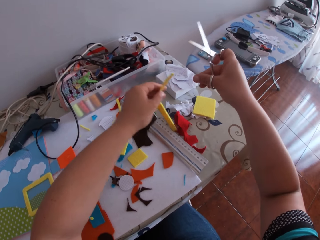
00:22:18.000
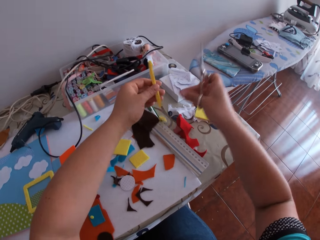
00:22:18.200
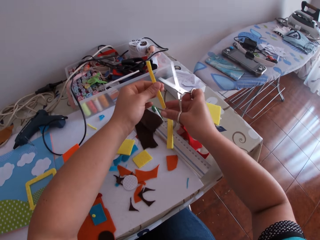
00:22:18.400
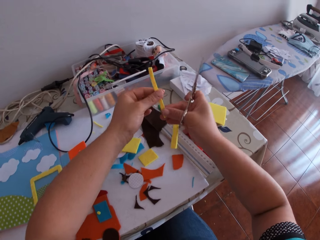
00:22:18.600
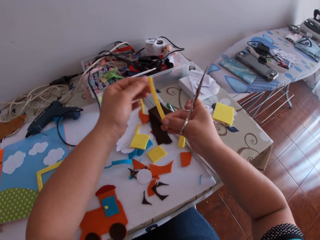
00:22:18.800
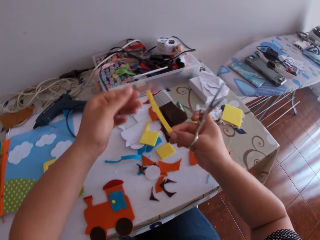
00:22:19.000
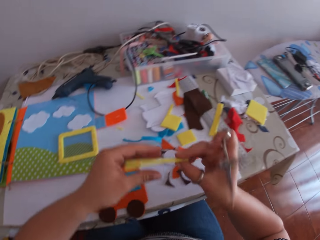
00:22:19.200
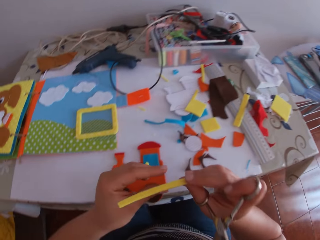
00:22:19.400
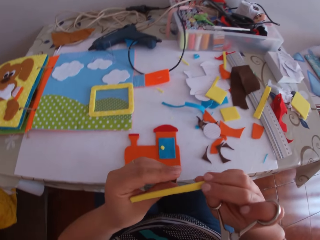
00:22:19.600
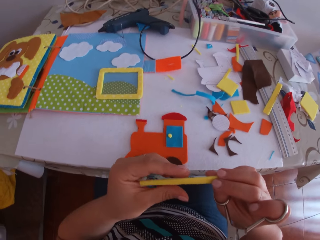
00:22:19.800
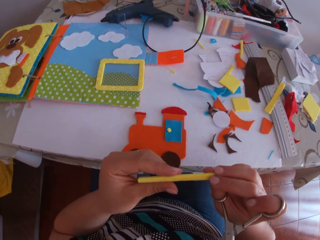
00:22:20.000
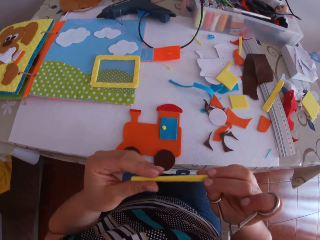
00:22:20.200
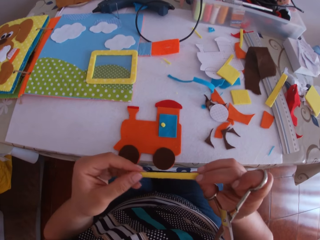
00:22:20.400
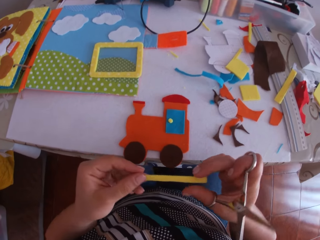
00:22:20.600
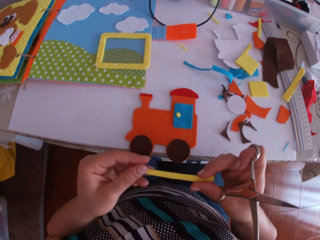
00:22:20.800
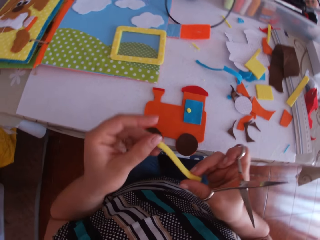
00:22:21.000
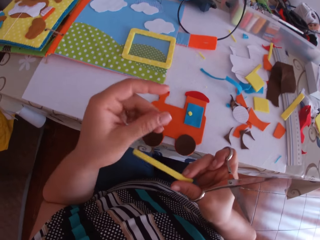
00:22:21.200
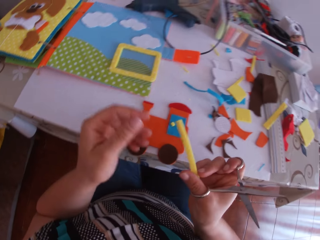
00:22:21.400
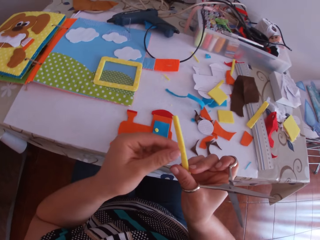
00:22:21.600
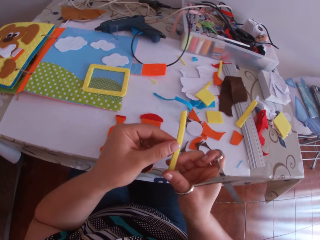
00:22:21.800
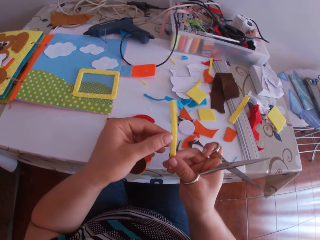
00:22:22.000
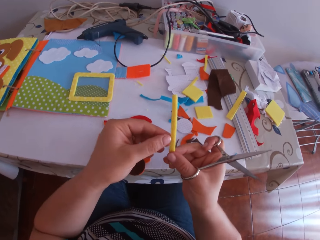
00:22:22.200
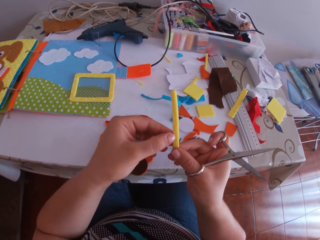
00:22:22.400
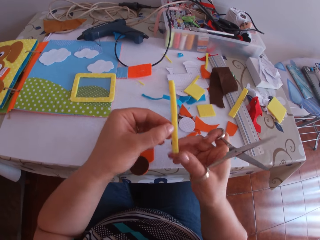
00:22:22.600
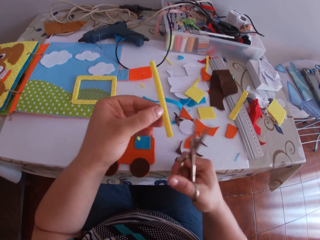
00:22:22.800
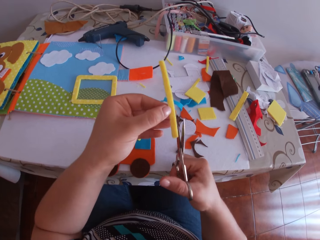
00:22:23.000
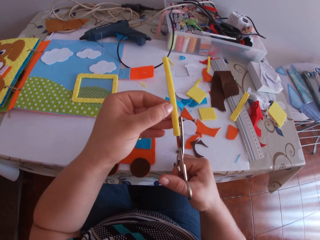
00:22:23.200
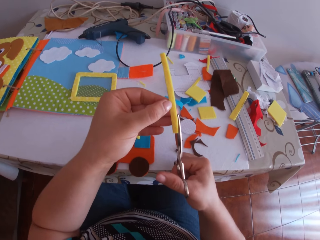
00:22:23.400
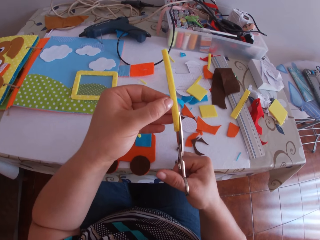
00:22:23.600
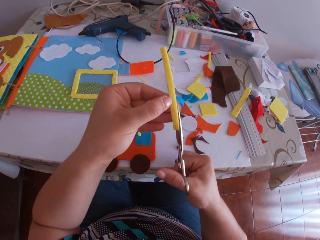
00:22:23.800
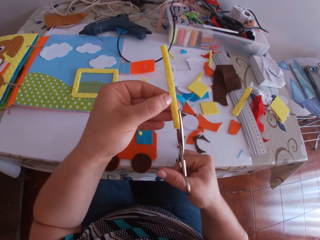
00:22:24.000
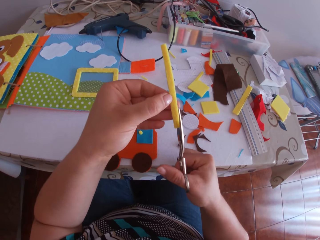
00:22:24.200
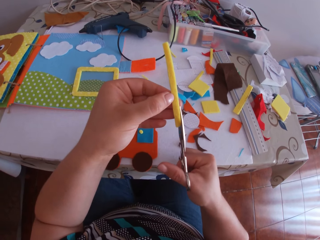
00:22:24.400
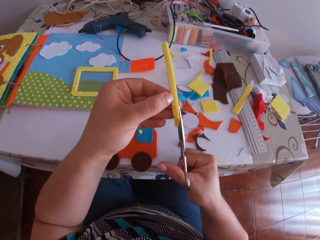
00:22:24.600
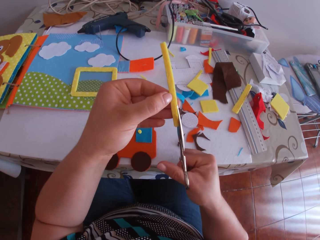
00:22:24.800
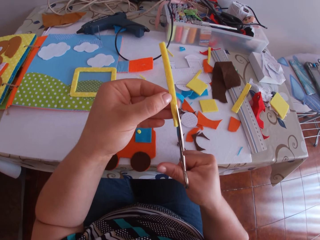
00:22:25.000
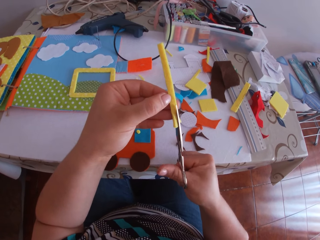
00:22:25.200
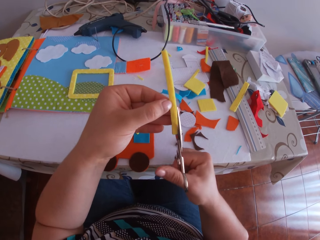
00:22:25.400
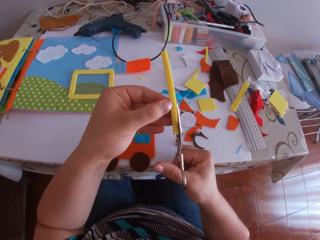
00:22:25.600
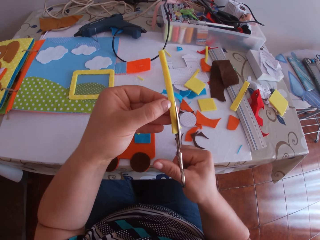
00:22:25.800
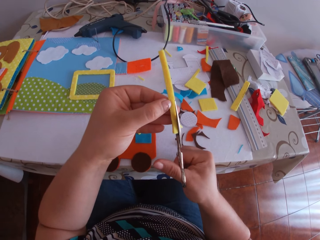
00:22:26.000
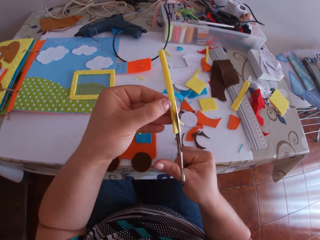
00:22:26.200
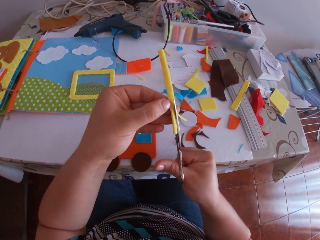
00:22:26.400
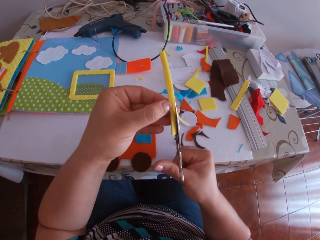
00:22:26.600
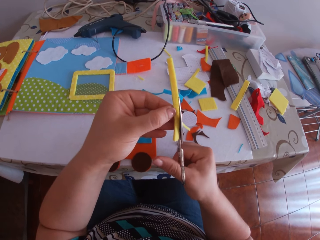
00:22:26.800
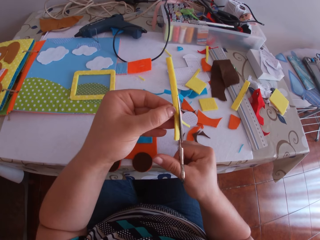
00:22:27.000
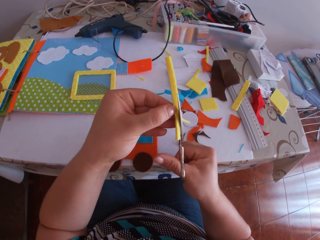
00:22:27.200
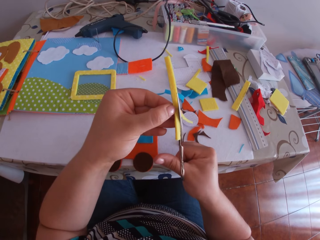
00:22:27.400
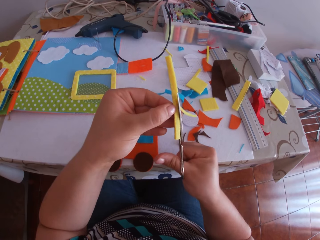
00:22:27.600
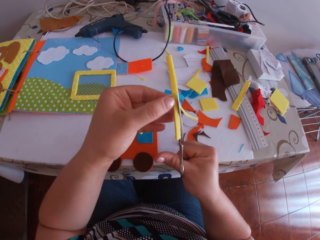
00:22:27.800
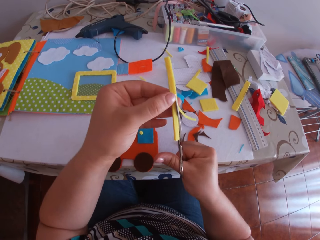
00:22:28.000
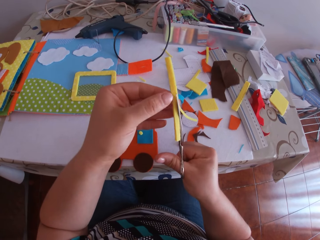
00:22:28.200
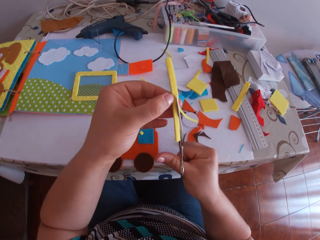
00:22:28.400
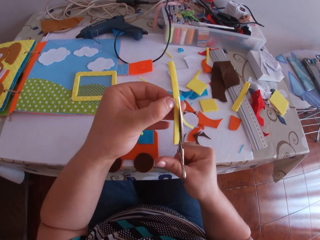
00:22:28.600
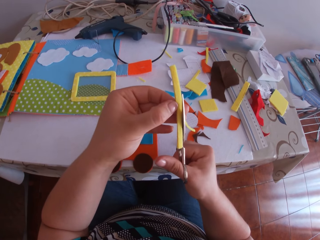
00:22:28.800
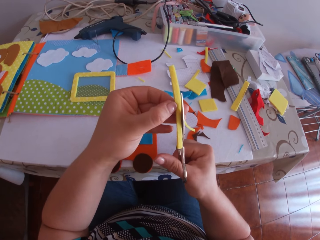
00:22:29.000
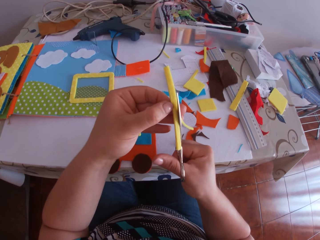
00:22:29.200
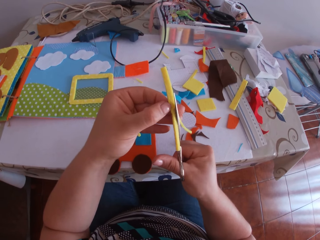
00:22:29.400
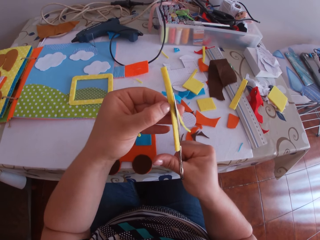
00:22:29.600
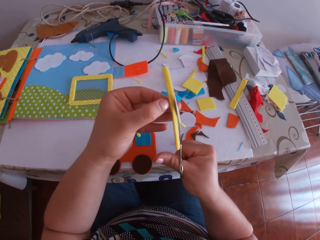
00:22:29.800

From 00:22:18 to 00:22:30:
The camera wearer swings her hand. She transfers the yellow cardboard strip from her right hand to her left hand. She holds the felt material. She swings her hand. She swings her hand. She holds the yellow cardboard strip with both hands. She holds the felt material. She swings her hand. She holds the felt material. She swings her hand. She trims the yellow cardboard strip with the scissors in her right hand.

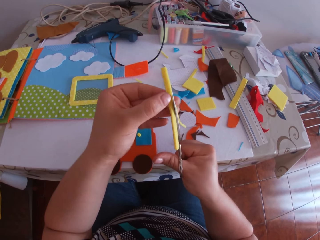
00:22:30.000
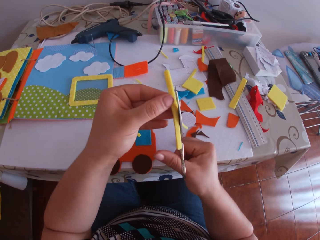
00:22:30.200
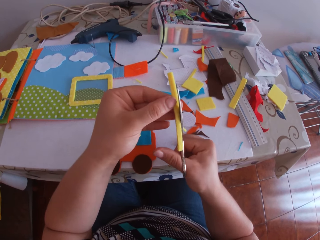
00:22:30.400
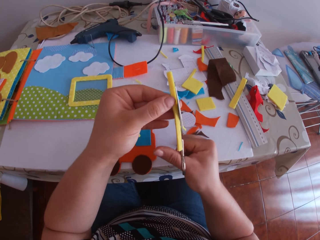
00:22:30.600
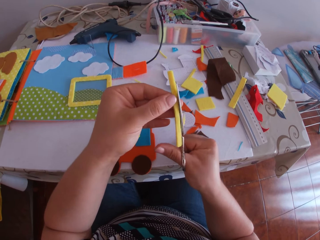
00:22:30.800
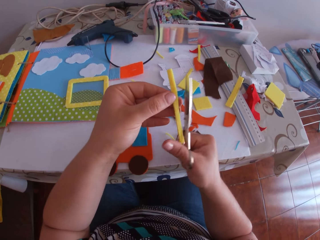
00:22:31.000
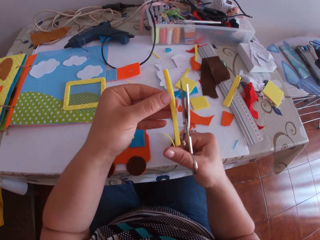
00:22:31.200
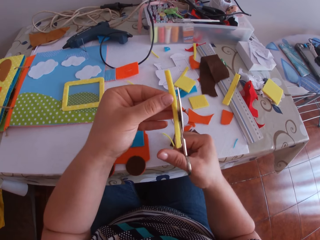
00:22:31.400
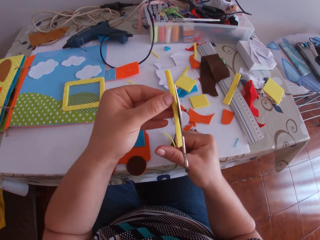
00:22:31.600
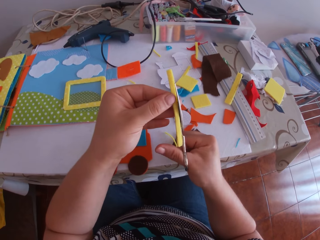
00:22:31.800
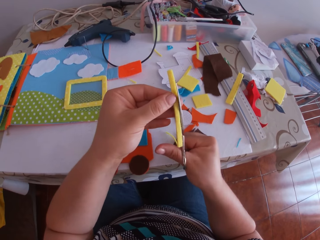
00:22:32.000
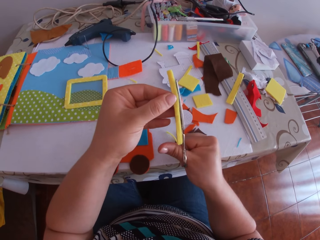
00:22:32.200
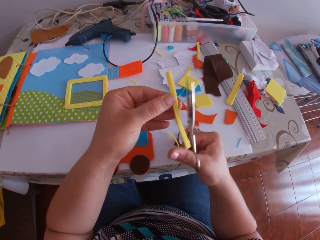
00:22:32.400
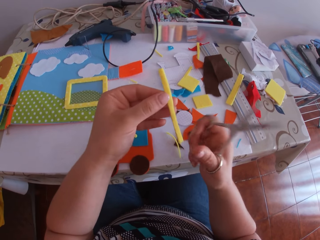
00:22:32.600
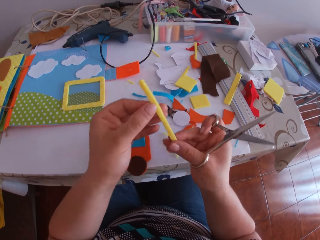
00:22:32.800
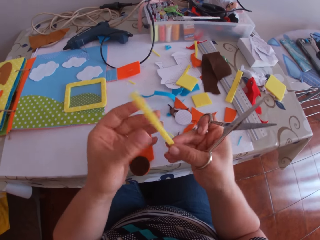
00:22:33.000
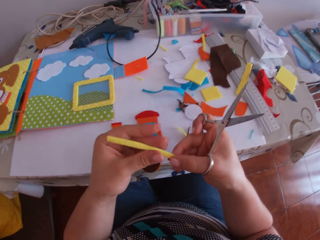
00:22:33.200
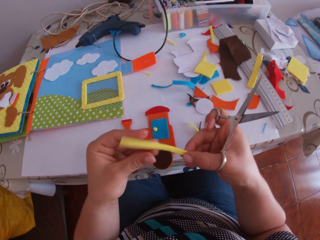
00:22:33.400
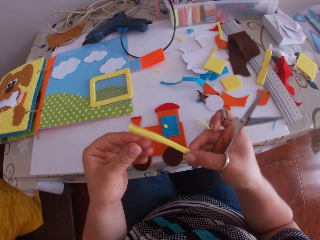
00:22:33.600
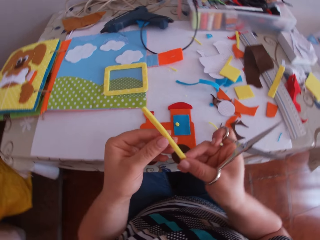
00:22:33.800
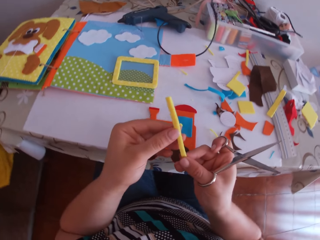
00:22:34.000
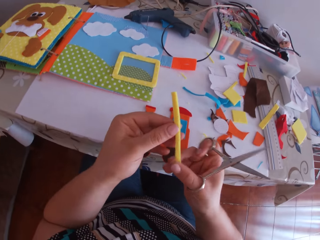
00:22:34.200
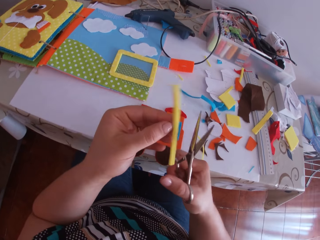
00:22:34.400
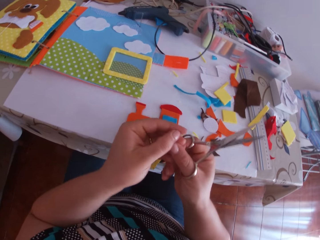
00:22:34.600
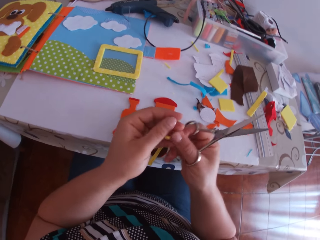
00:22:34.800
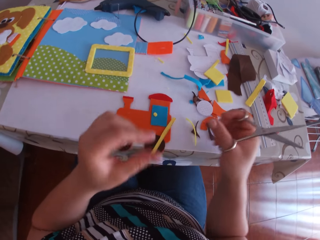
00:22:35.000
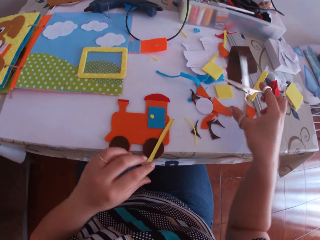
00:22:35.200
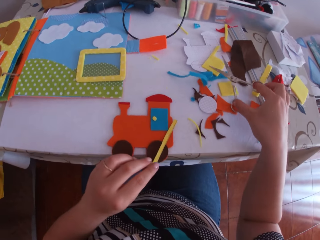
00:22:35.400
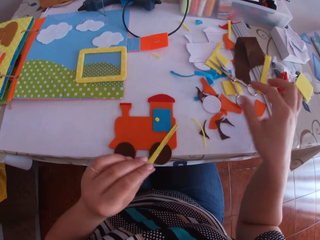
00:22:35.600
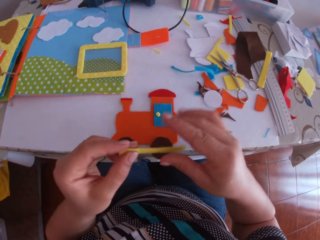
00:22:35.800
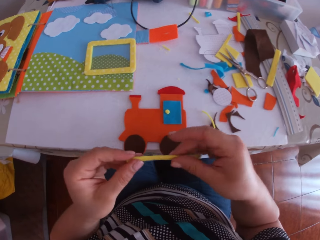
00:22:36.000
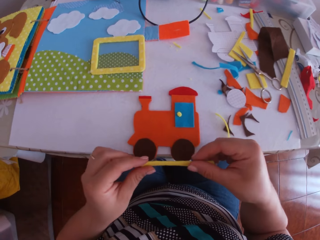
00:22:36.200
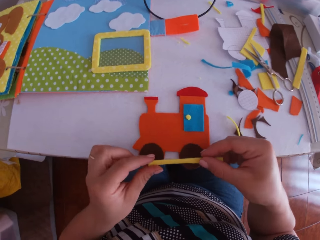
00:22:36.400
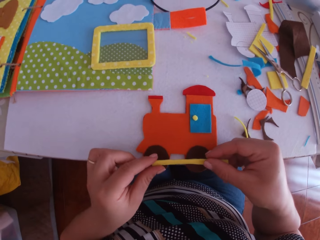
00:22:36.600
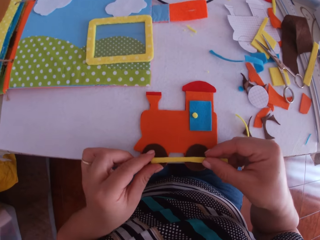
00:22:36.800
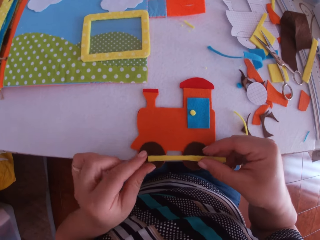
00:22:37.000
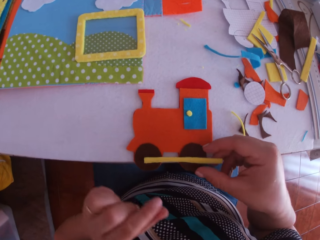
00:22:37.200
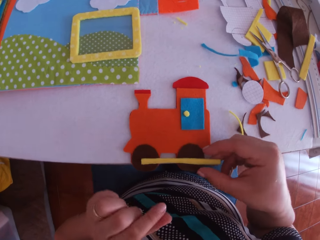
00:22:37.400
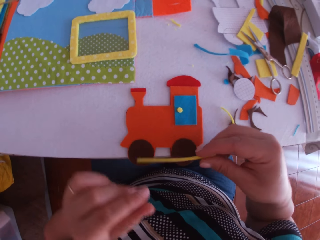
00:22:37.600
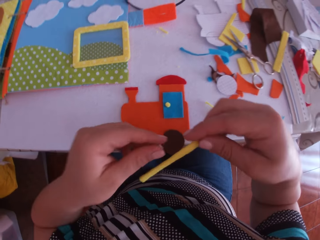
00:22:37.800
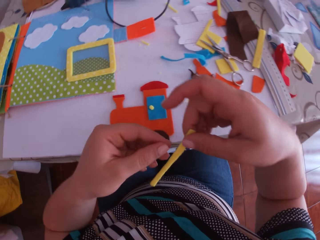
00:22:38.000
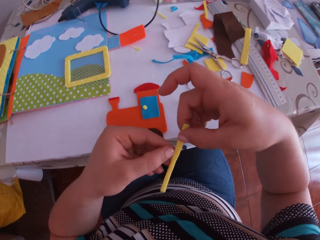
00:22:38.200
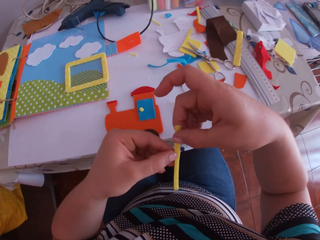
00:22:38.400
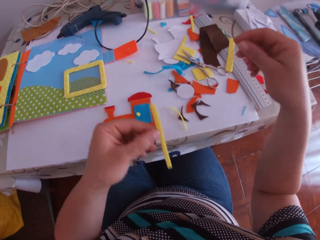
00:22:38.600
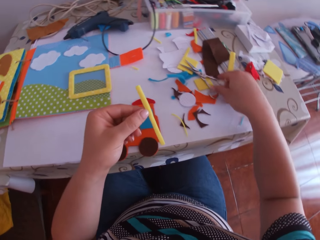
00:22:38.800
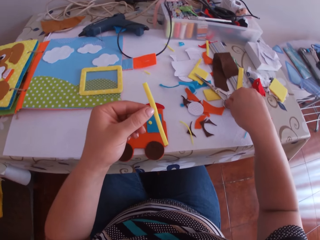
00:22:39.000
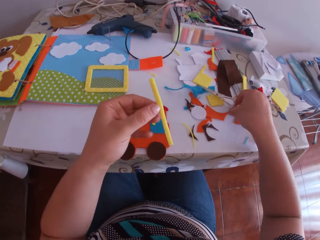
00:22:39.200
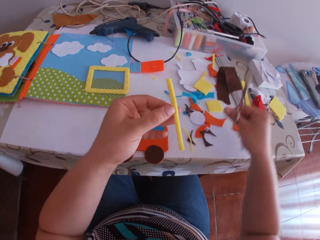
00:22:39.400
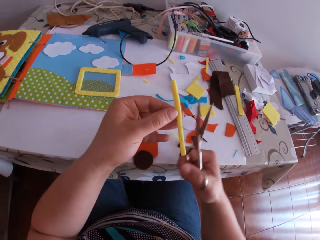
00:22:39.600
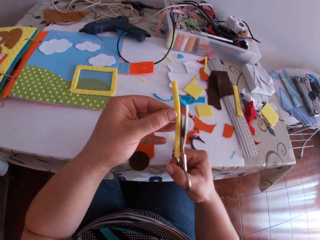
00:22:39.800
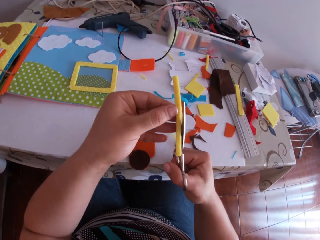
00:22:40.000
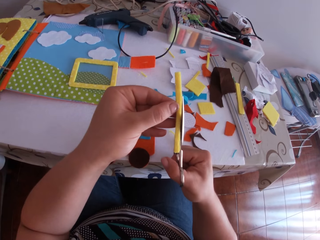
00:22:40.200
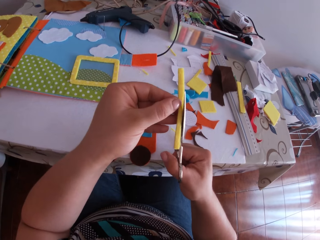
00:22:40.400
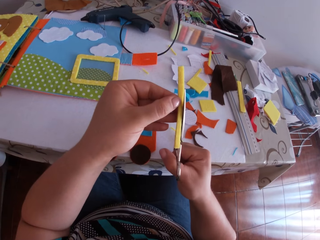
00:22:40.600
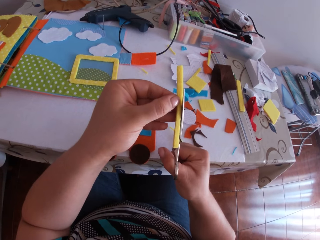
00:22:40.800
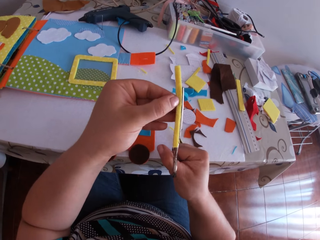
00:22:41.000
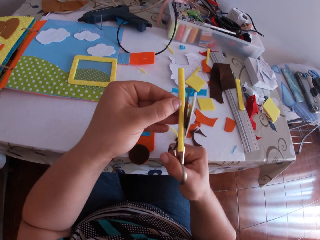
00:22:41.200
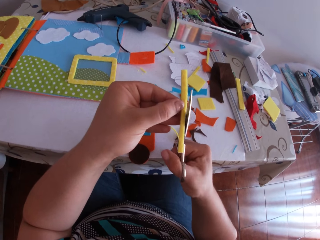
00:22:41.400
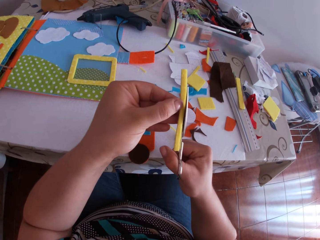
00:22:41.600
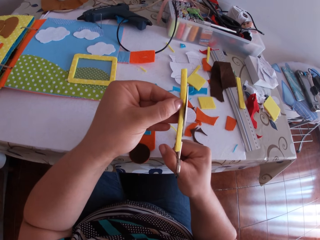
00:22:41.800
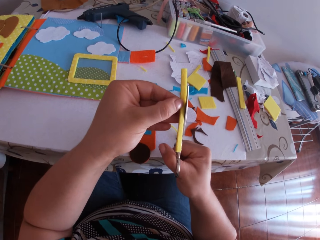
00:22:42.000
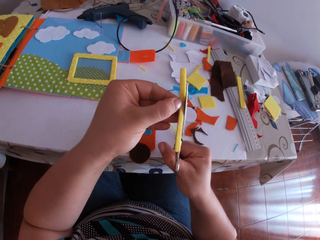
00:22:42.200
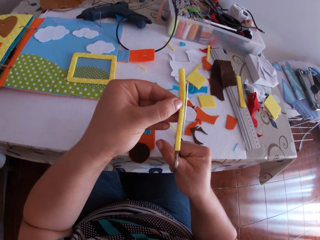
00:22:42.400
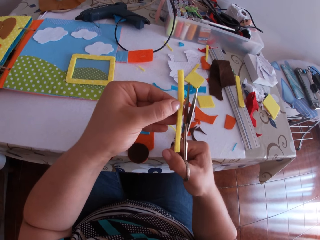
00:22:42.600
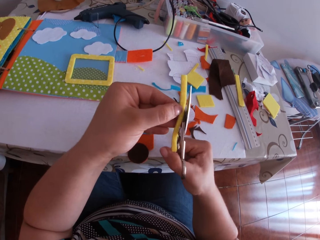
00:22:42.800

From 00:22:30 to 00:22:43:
The camera wearer swings her hand. She holds the felt material. She touches the felt material. She swings her hand. She drops the felt material. She swings her hand. She places the scissors on the table with her right hand. She picks up a felt material. She swings her hand. She holds the felt material. She swings her hand. She places the yellow cardboard strip on the cardboards with both hands. She swings her hand. She picks up a felt material. She swings her hand and holds the felt material. She picks up the scissors on the table with her right hand. She swings her hand. She trims the yellow cardboard strip with the scissors in her right hand.
